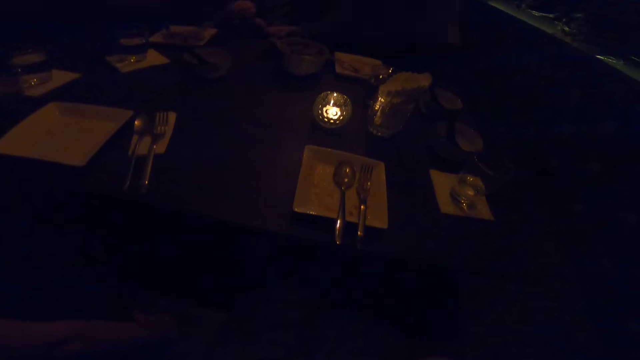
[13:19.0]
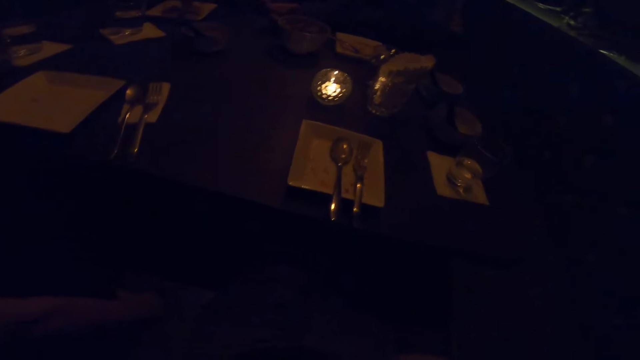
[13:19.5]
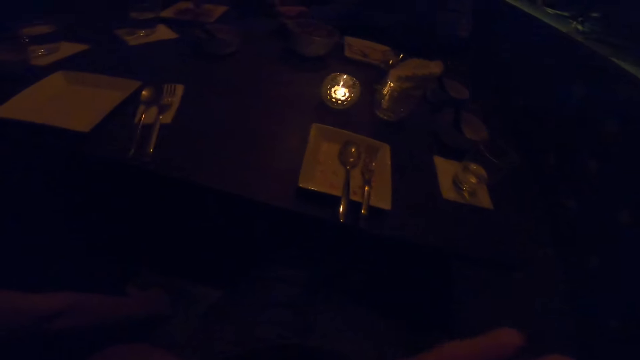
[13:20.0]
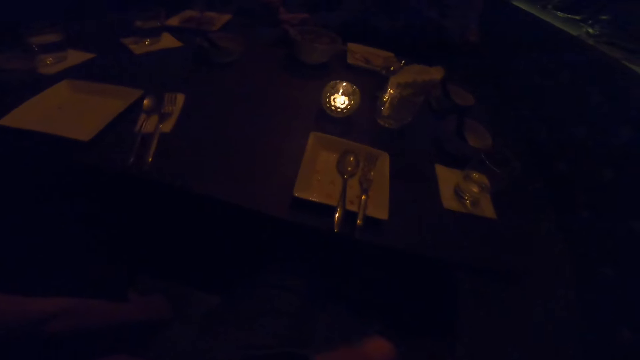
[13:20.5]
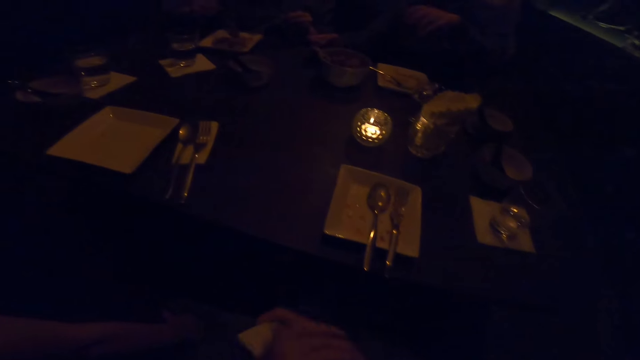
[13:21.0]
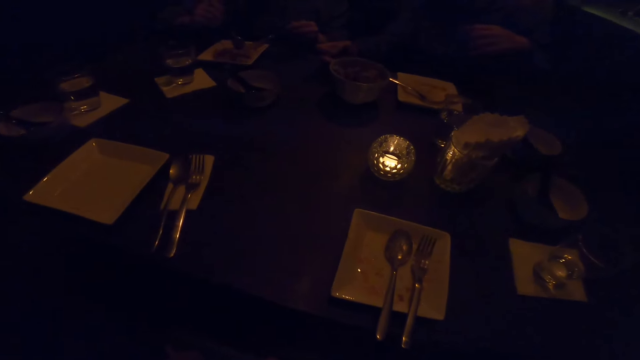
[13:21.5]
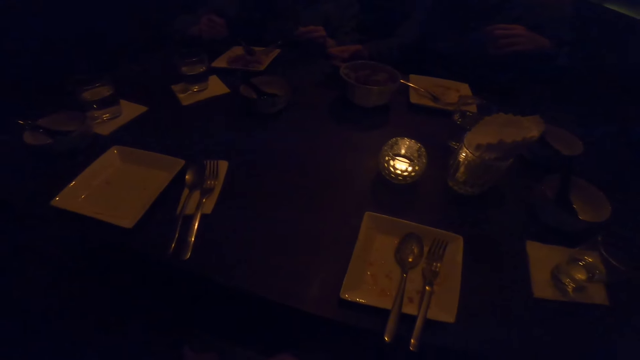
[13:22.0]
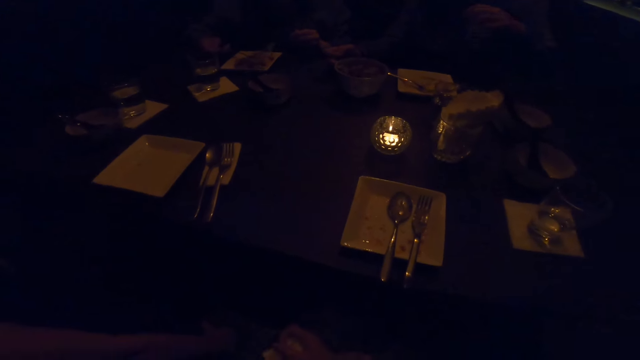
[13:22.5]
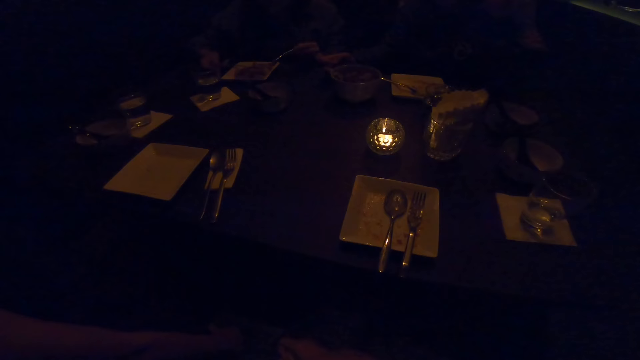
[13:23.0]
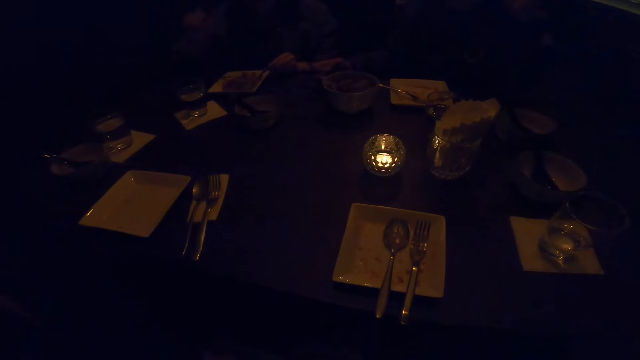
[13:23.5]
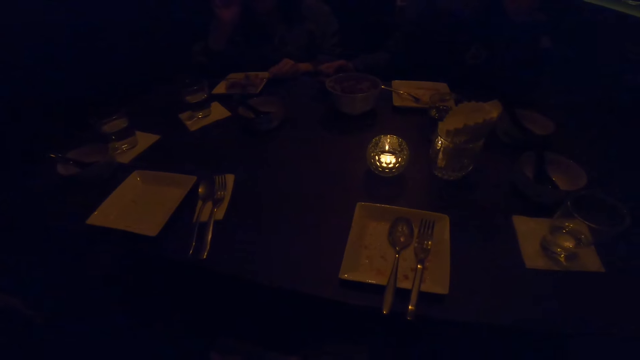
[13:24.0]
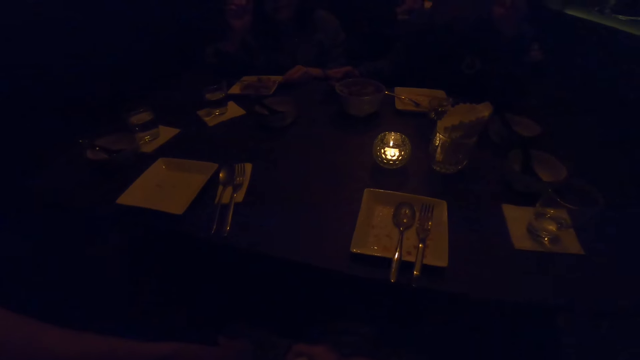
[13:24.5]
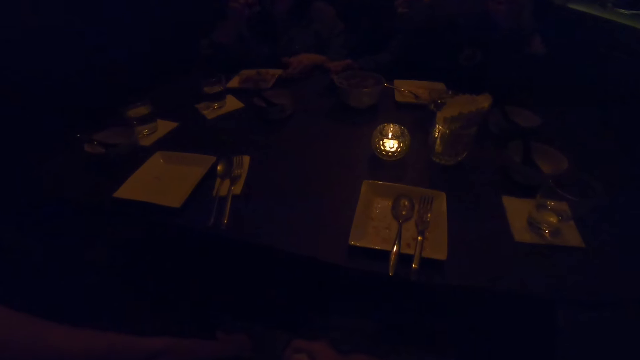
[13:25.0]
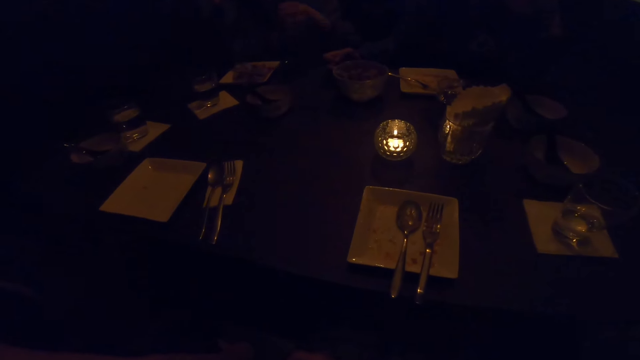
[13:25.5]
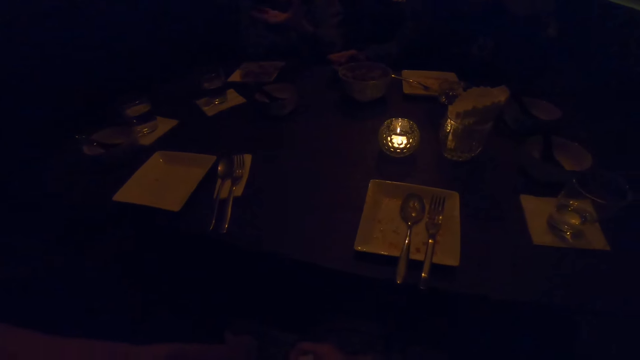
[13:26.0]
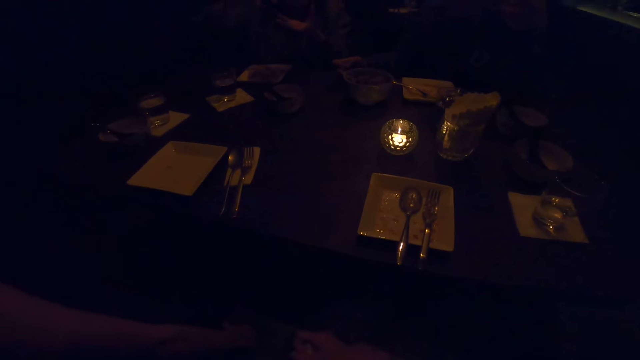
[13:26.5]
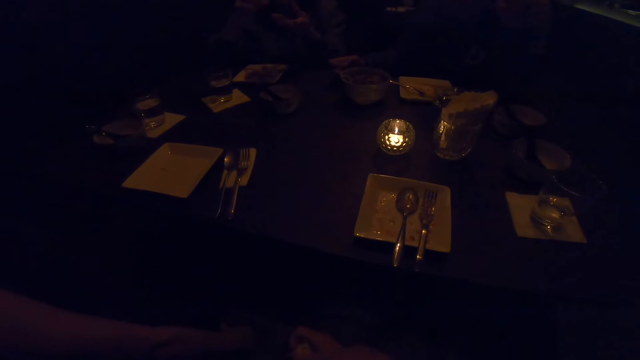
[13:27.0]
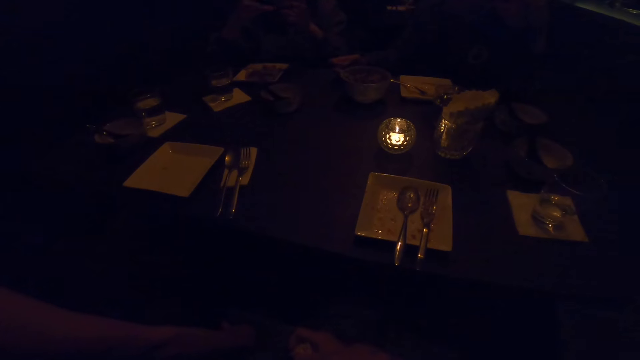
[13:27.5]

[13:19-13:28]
The camera wearer wipes her face. She puts down her hand. A woman moves her hand.

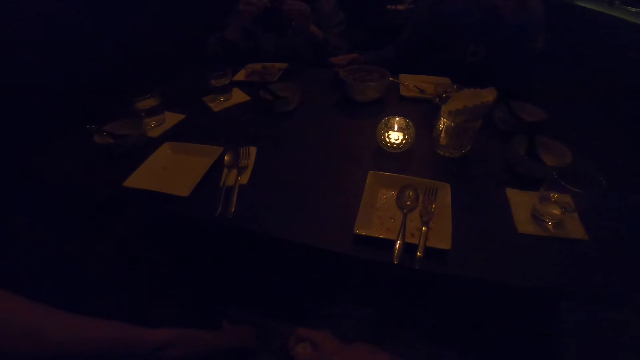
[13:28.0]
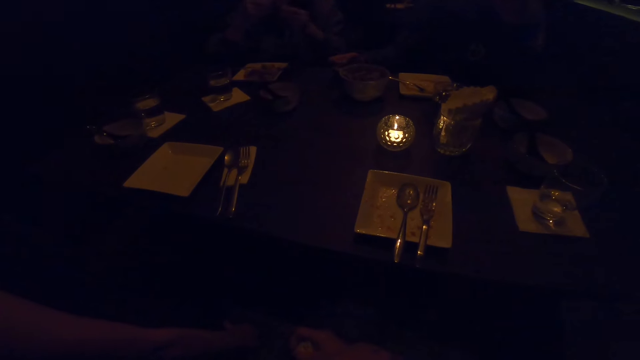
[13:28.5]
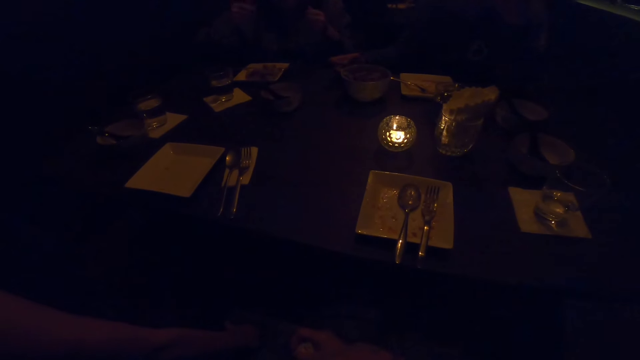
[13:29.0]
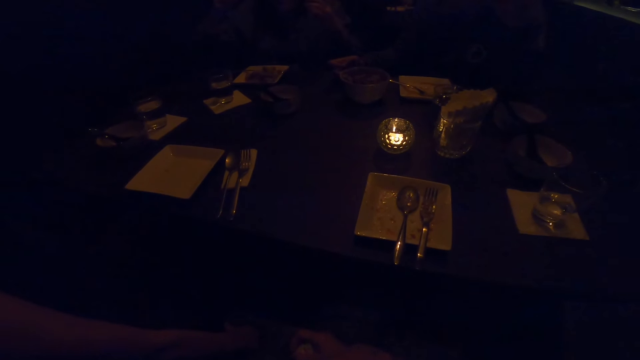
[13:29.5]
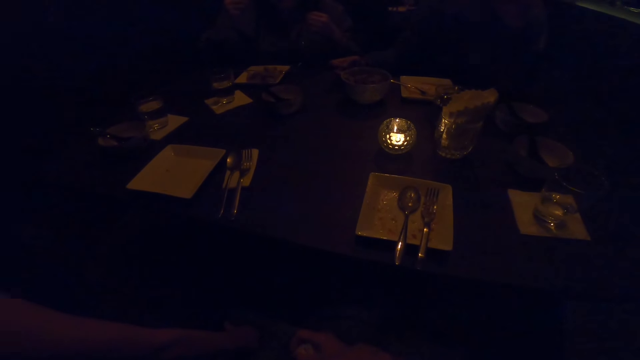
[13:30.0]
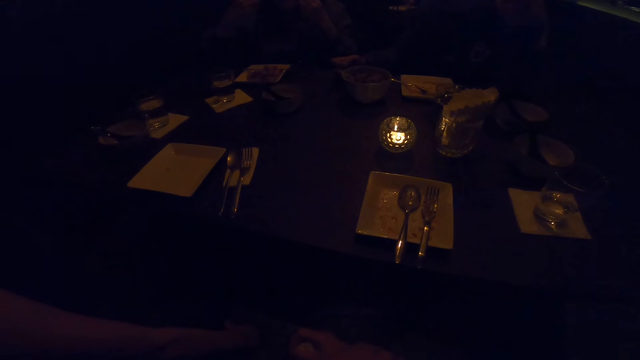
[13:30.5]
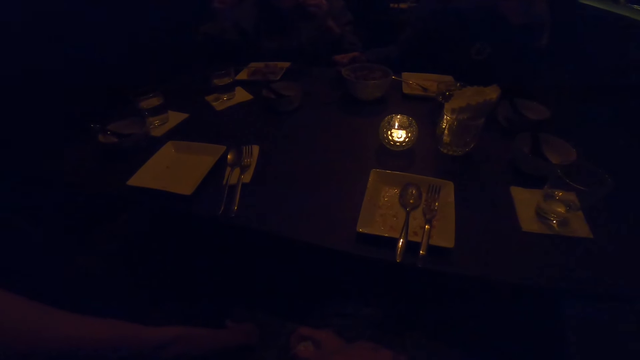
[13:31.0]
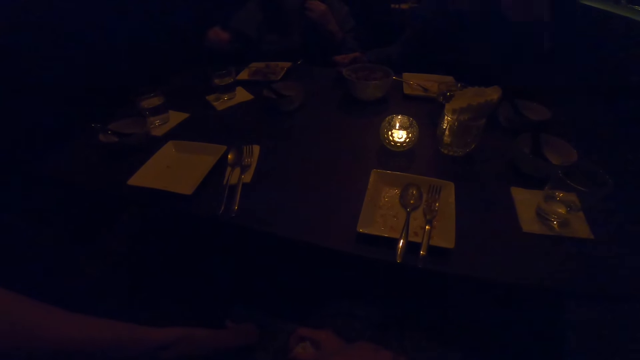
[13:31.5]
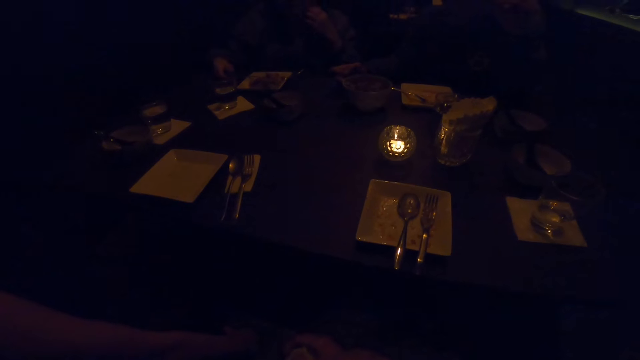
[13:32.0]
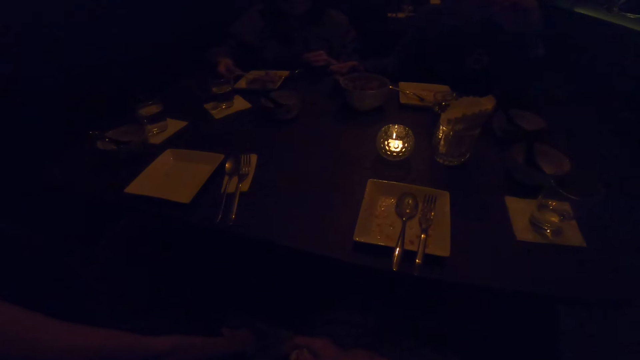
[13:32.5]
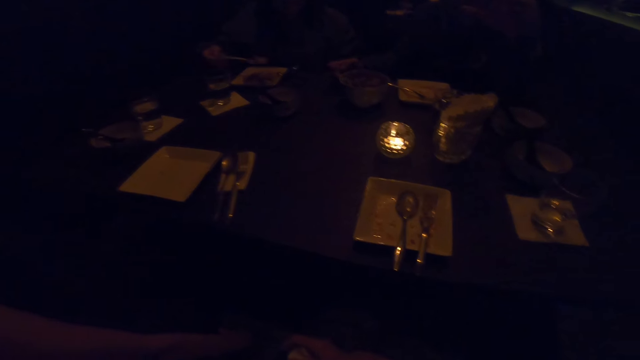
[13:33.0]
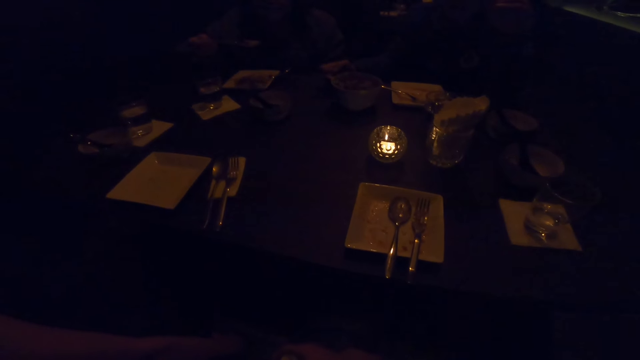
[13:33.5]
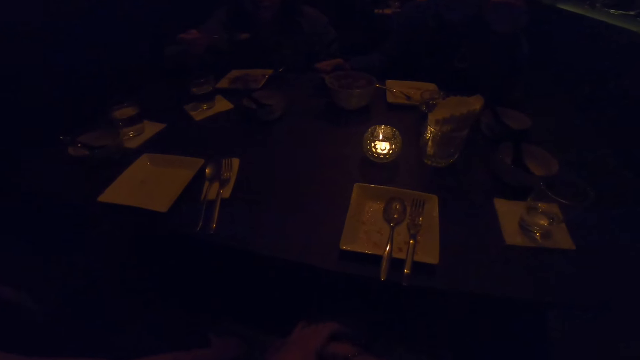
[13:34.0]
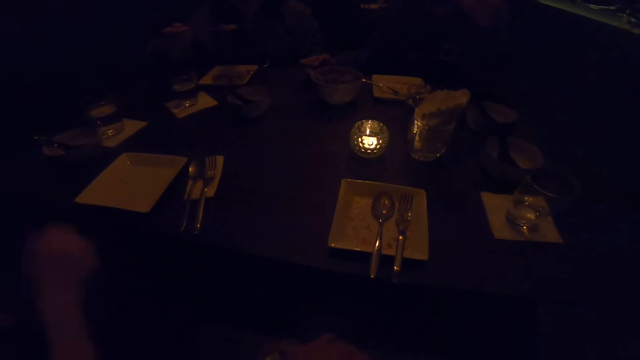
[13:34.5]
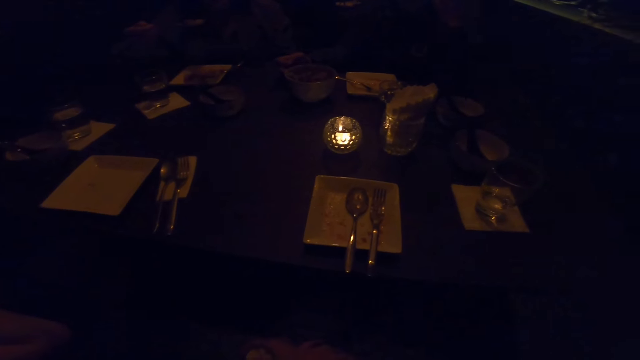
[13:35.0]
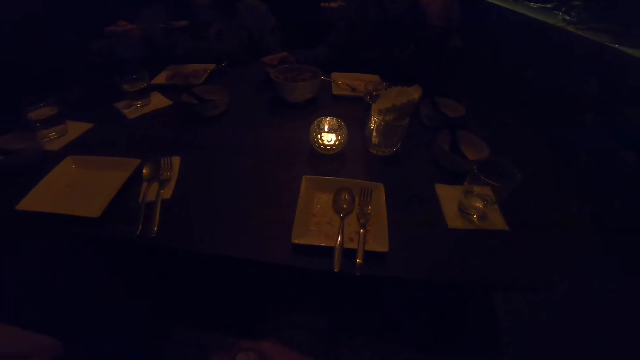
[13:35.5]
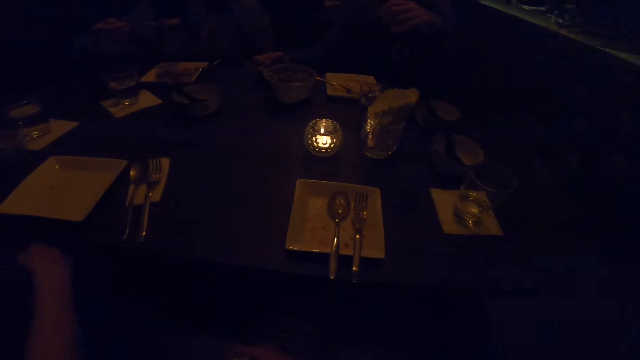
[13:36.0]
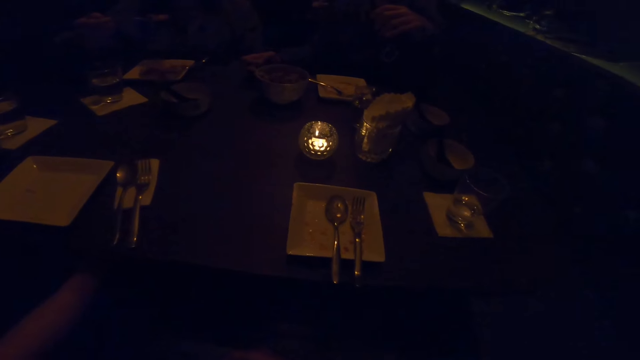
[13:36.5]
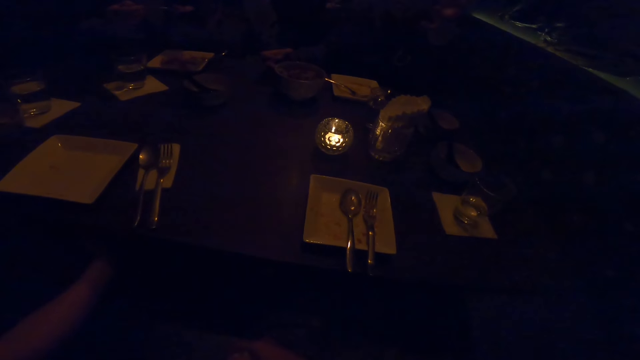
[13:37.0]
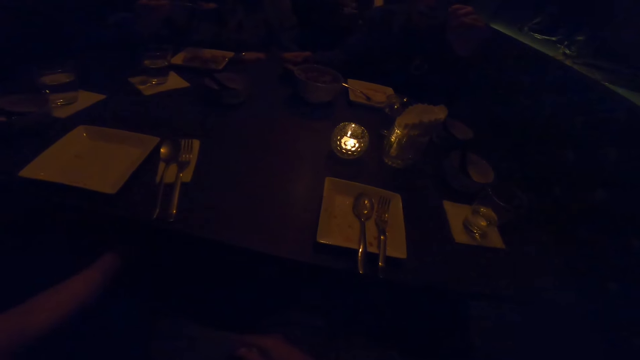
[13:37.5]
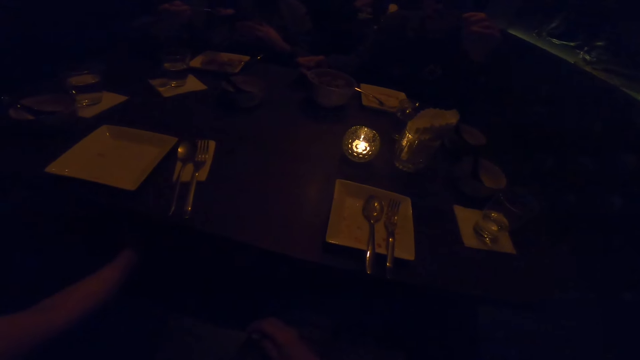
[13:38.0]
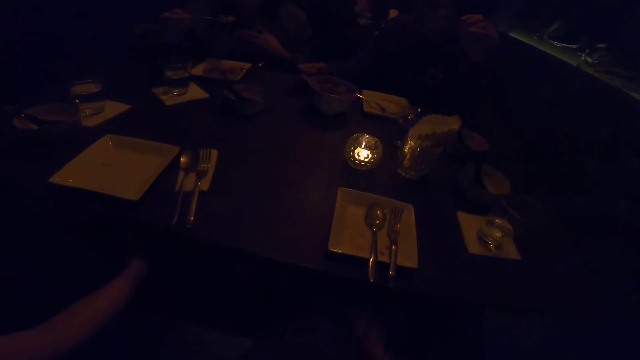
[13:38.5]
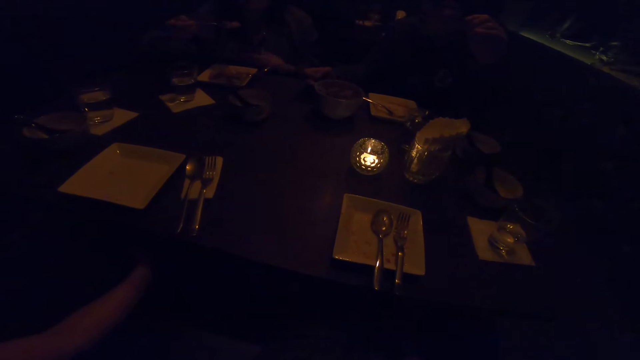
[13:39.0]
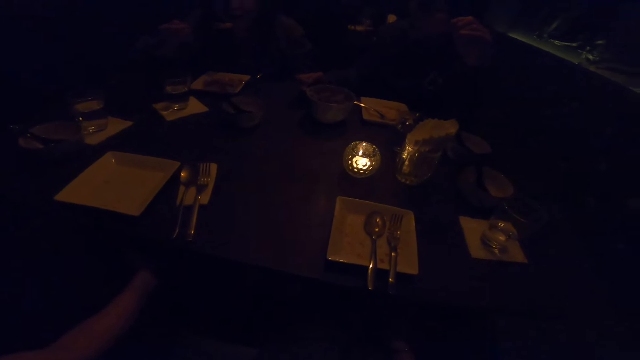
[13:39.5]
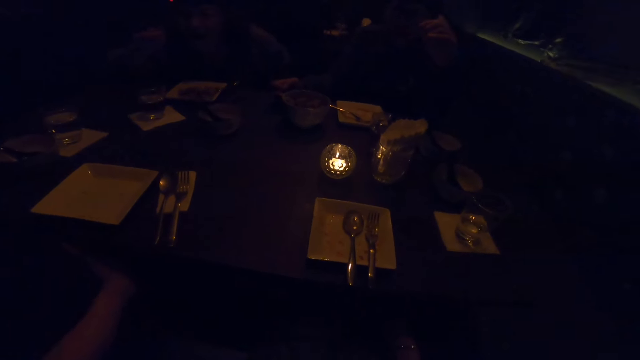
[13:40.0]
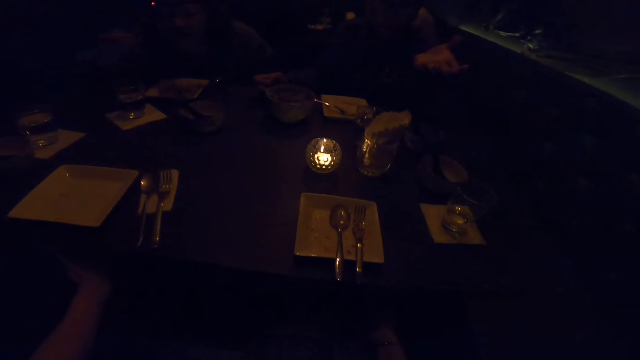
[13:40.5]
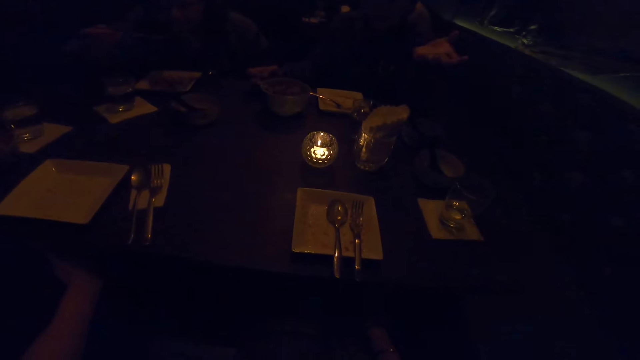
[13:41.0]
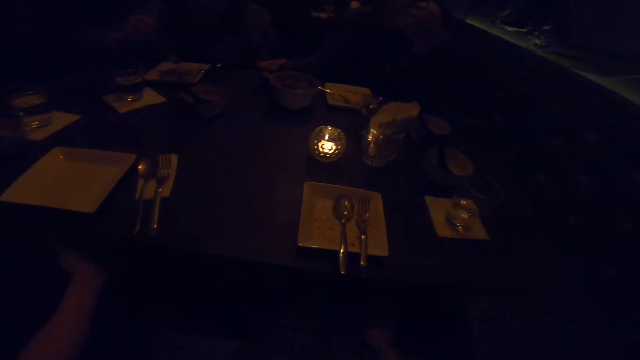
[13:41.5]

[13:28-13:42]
A woman illustrates with her hands. The woman takes the spoon and eats the food. A man converses. Another woman converses. The first woman eats the food.
